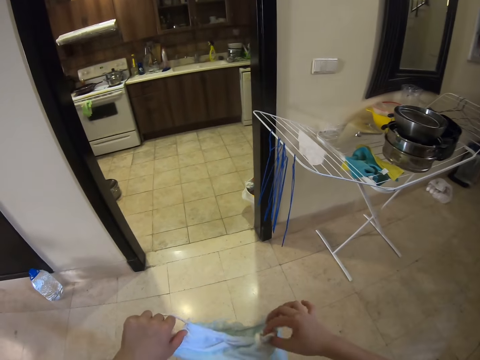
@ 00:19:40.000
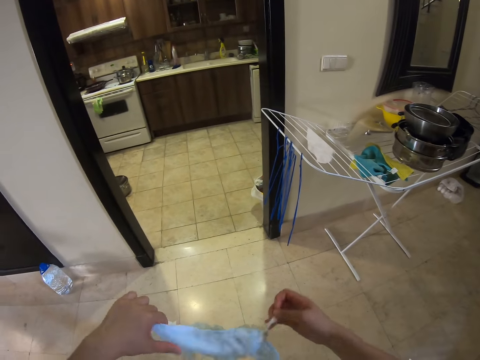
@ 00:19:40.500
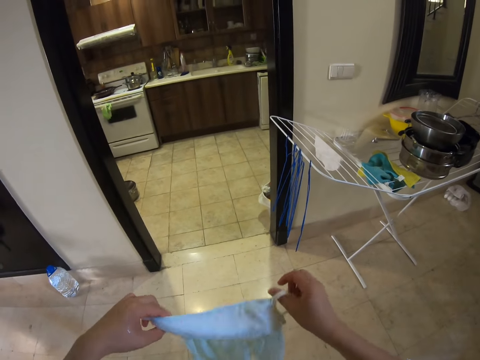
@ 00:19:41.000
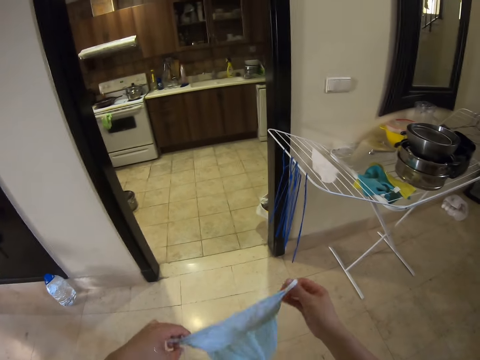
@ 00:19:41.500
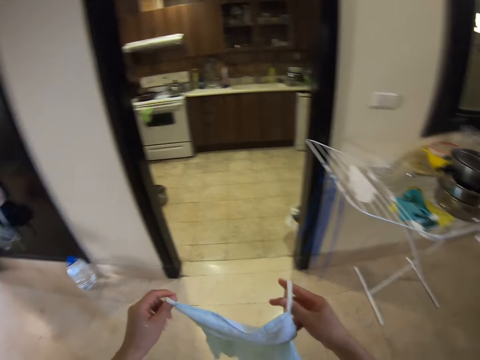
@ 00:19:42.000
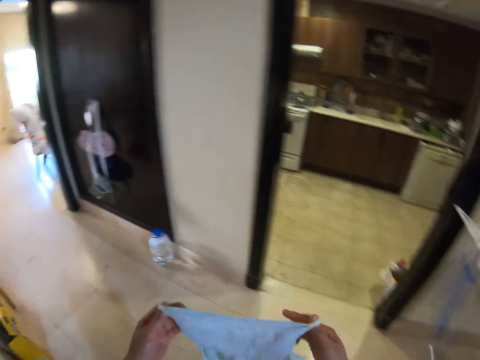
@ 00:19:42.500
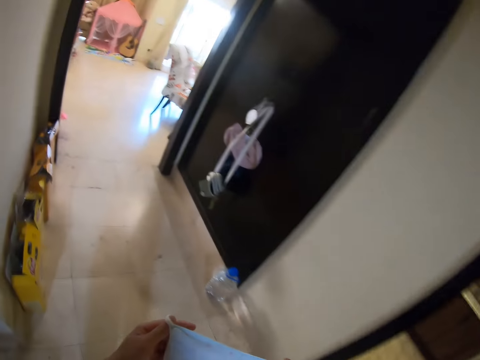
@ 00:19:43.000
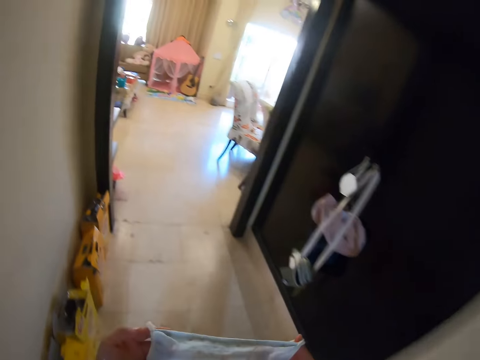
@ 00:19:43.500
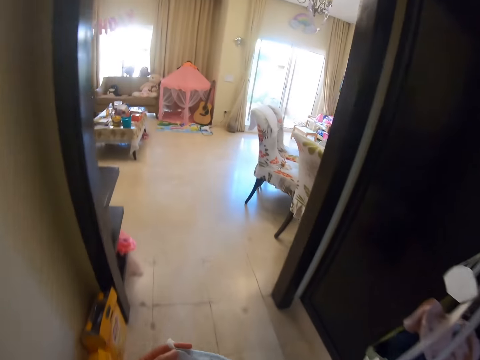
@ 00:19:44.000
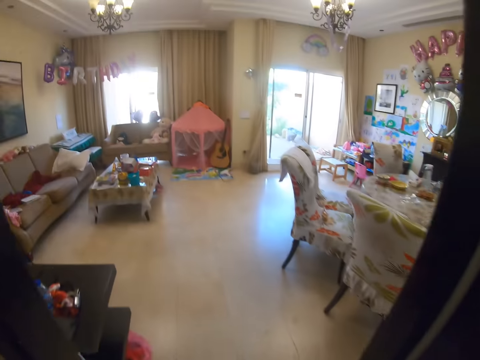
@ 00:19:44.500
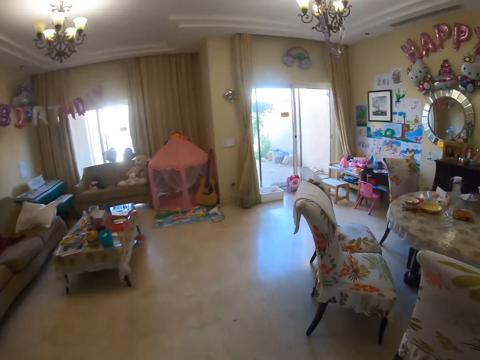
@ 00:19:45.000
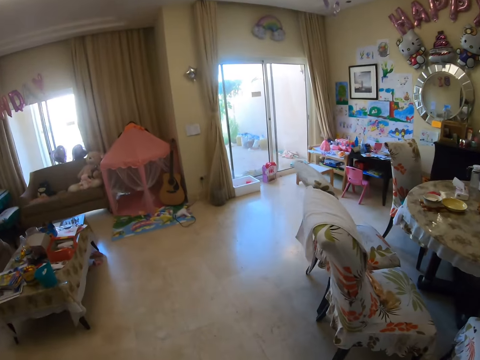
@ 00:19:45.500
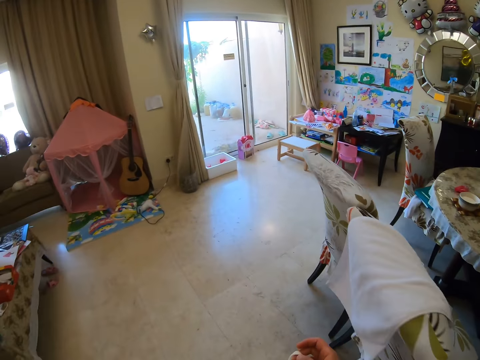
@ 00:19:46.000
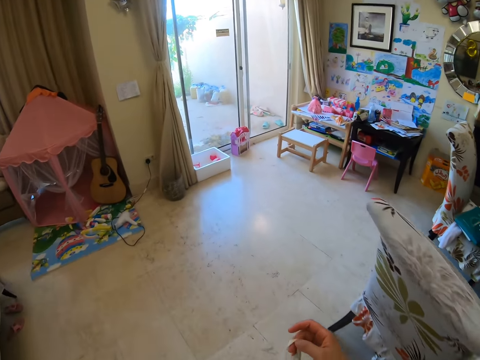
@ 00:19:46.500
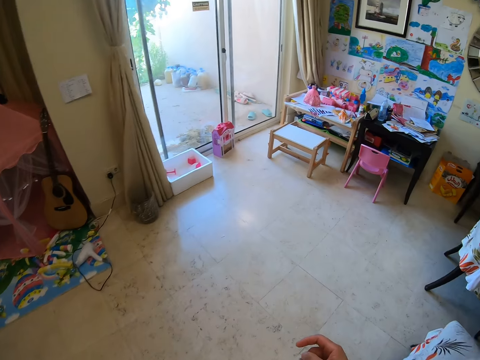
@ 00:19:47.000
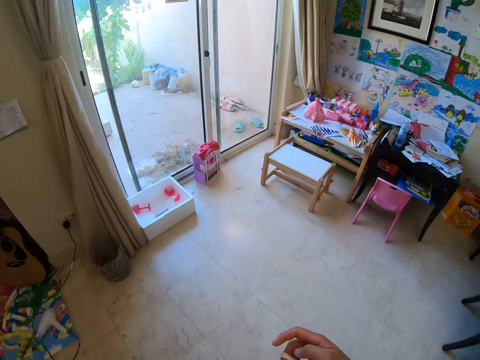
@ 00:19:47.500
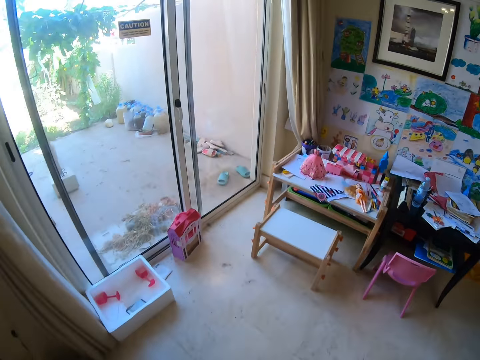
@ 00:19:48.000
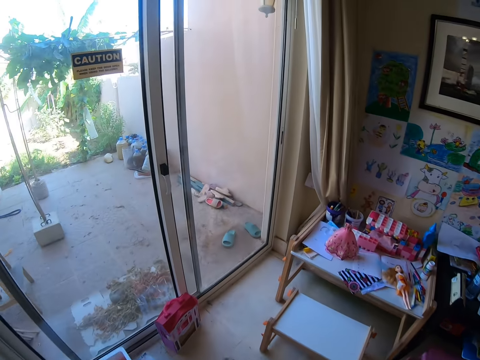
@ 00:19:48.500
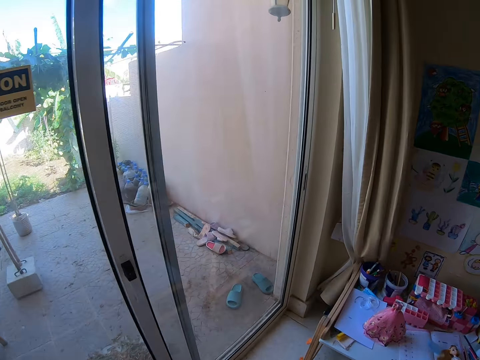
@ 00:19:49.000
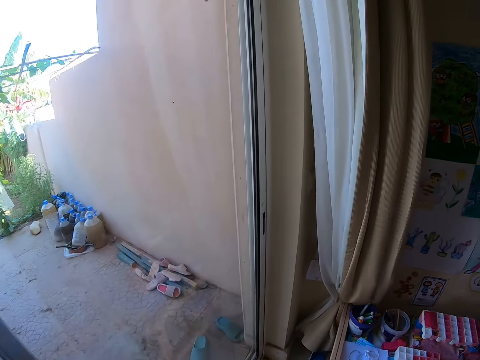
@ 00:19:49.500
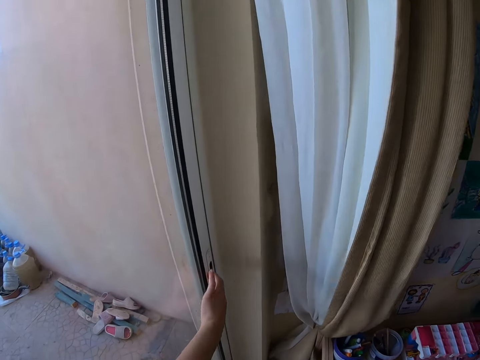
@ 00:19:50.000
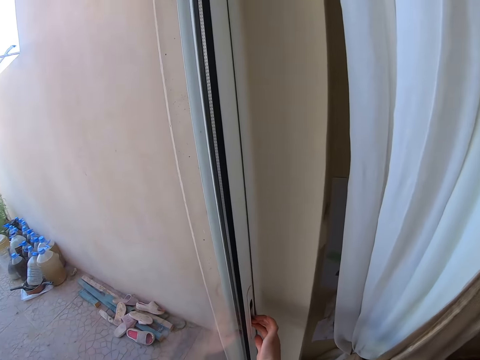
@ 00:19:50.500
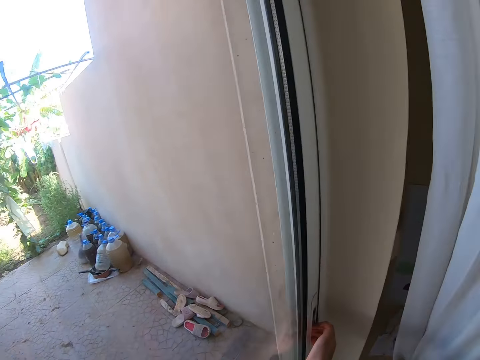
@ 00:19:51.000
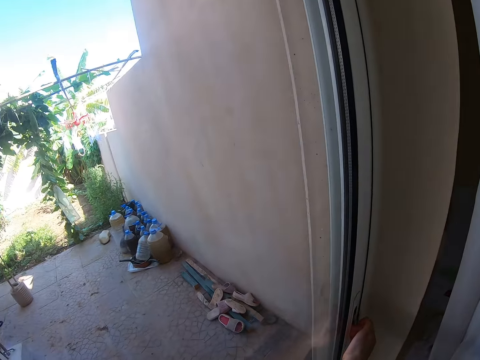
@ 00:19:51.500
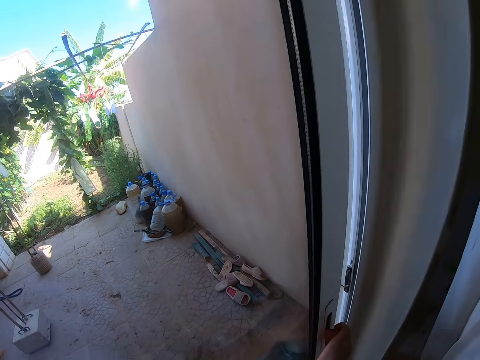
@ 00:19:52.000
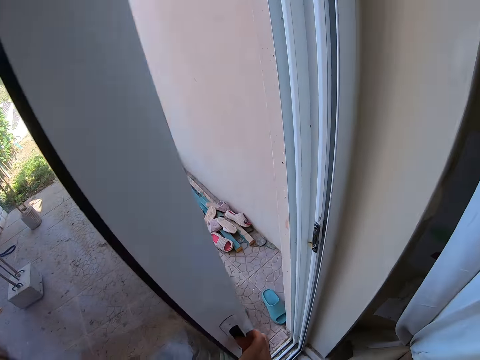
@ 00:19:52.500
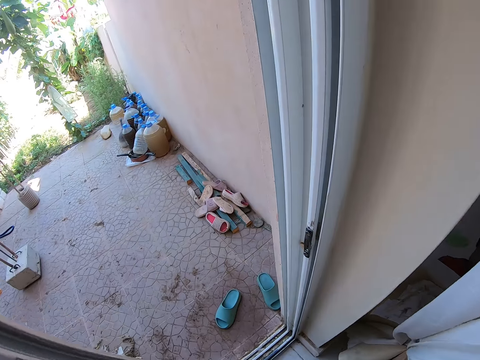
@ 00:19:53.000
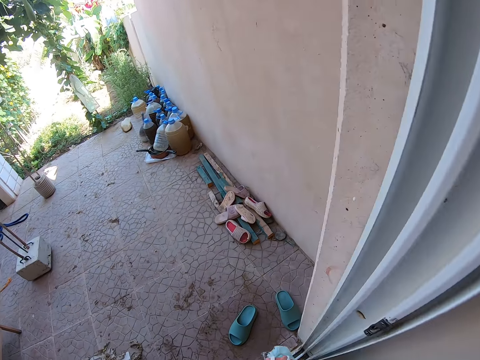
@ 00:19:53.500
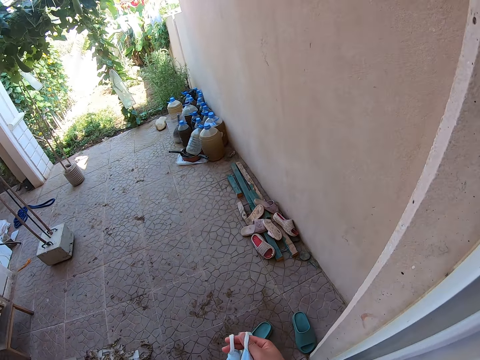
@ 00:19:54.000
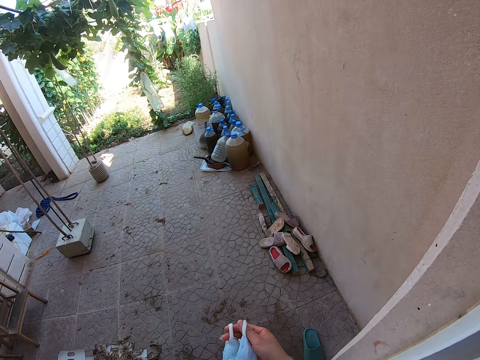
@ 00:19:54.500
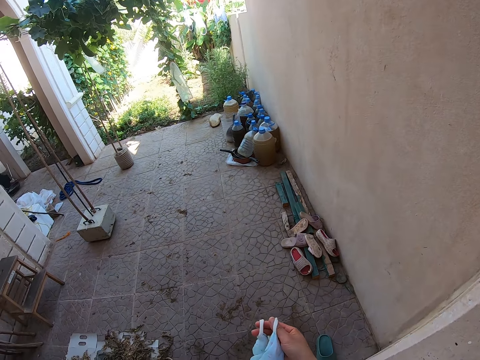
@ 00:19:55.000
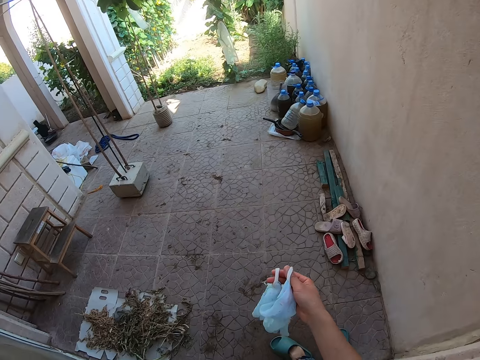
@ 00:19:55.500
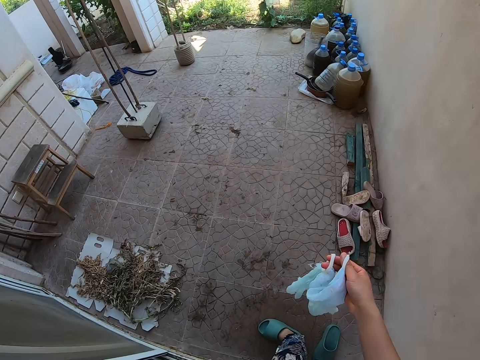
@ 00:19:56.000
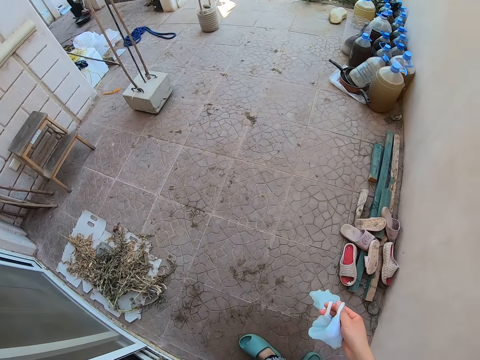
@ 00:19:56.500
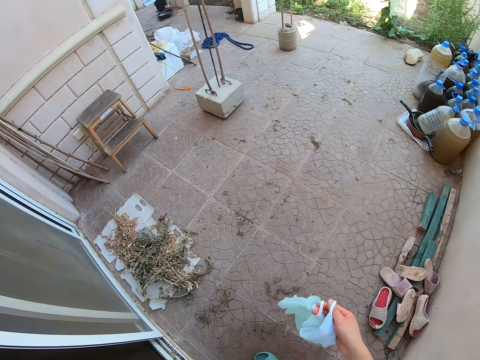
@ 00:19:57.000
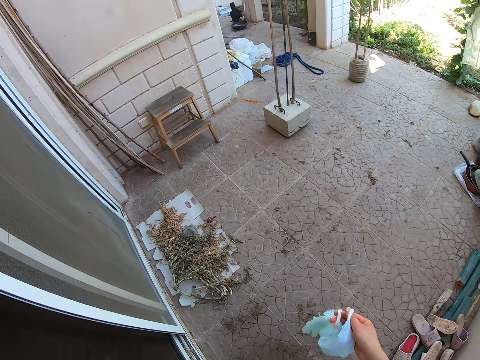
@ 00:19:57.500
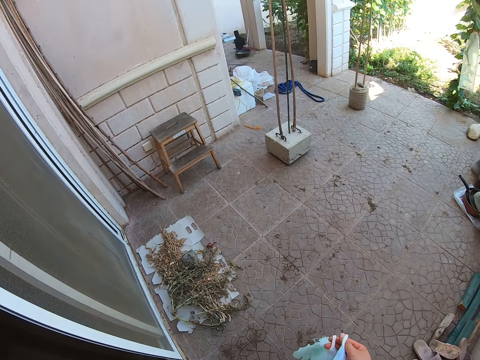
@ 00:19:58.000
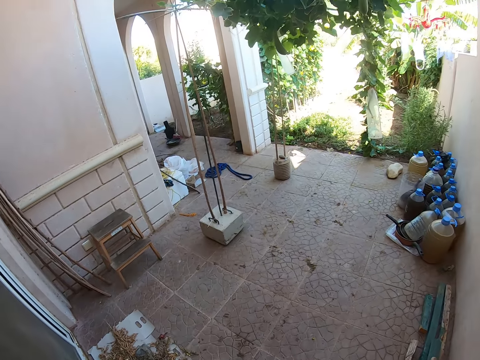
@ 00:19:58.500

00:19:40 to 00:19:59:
The camera wearer is opening wide the cloth. They are walking to the door. They are opening the door with a hand. They are walking outside around the compound.

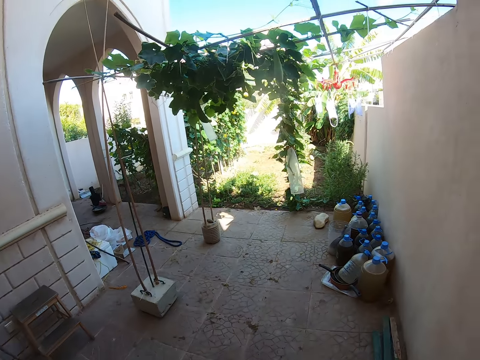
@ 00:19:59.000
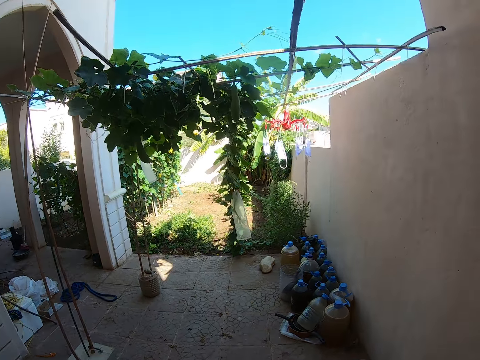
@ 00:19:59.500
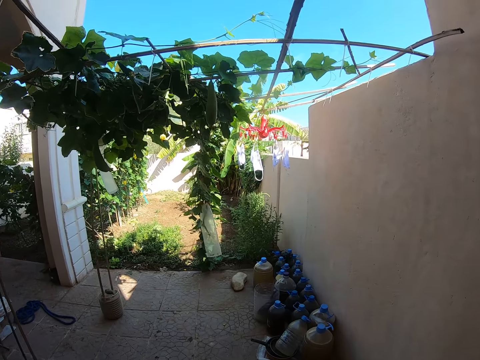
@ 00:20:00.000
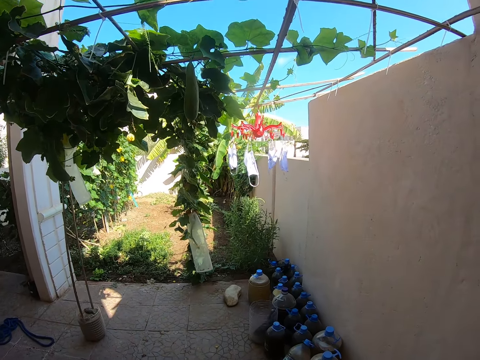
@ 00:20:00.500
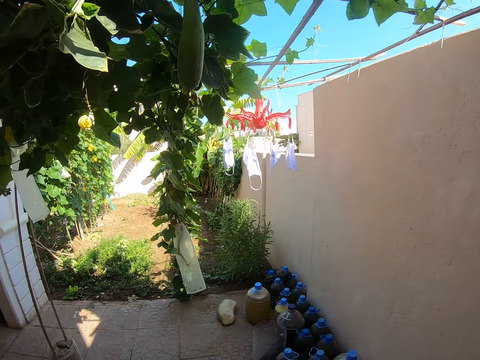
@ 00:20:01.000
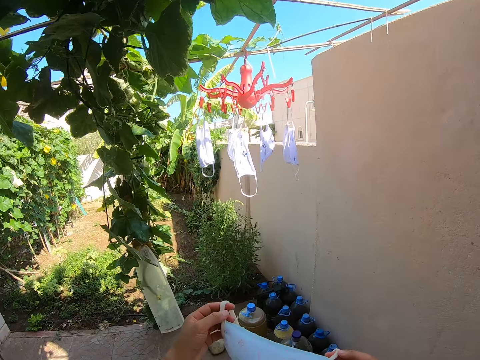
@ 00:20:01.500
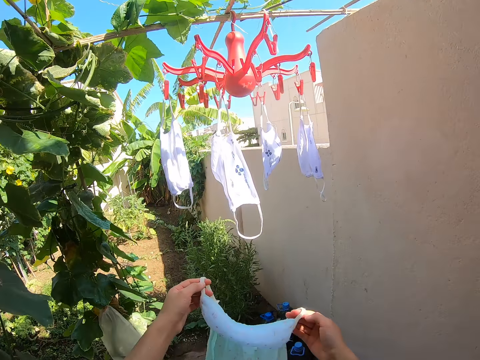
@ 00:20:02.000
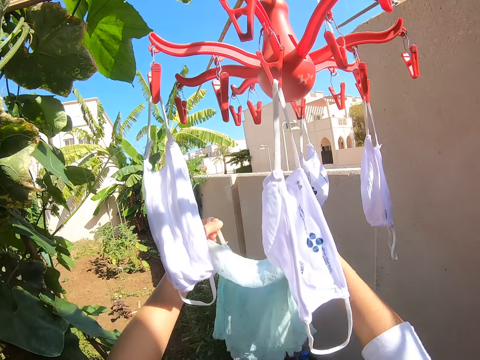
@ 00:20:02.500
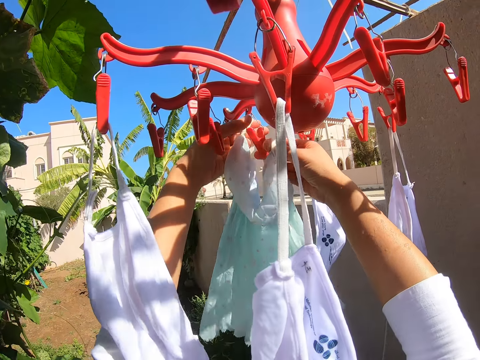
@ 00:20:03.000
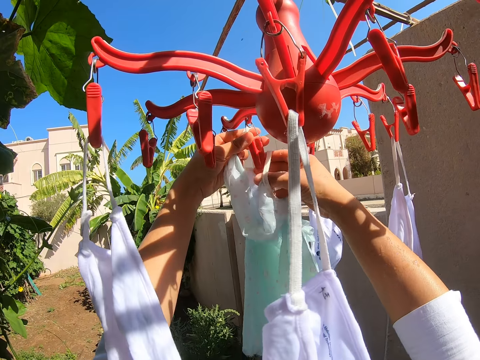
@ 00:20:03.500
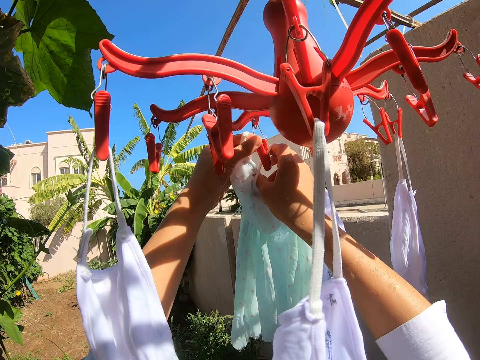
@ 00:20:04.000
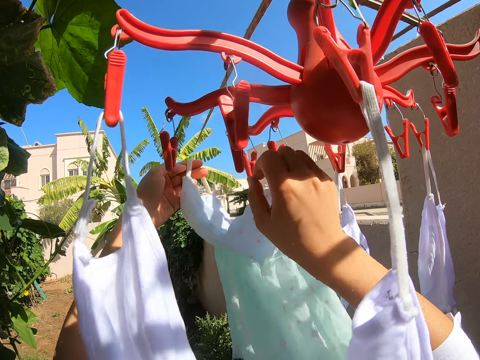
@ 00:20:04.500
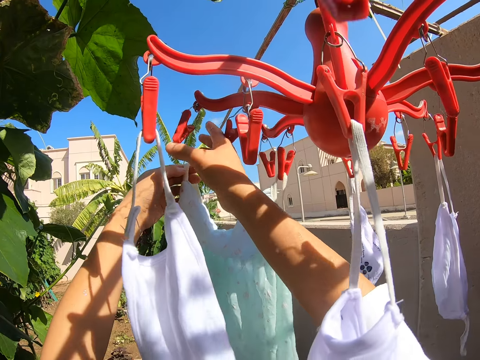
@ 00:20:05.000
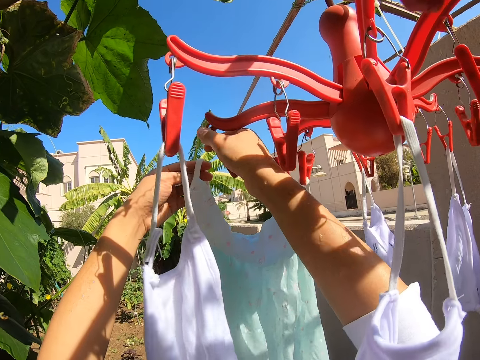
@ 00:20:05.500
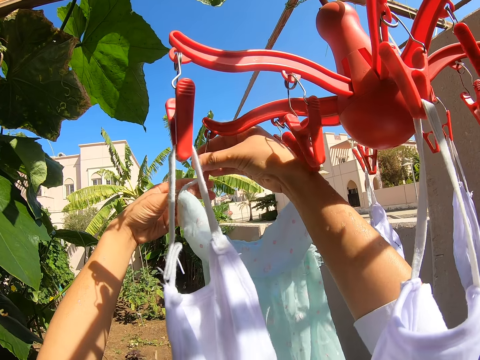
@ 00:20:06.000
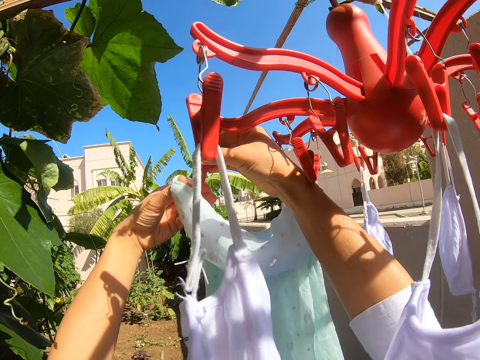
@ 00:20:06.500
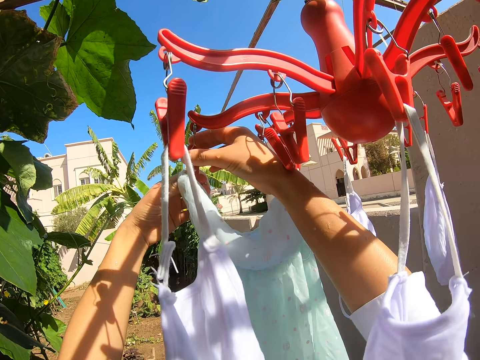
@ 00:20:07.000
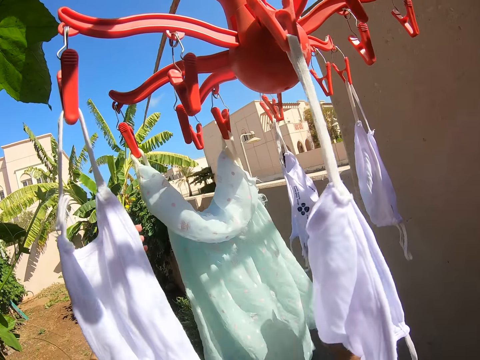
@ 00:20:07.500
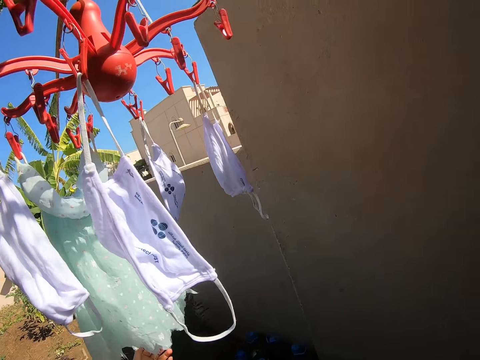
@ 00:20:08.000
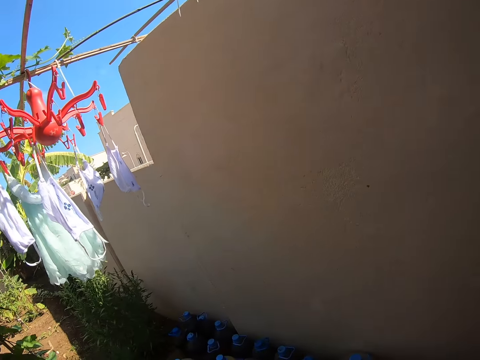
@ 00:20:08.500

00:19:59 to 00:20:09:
The camera wearer is hanging the piece of cloth on a hanger.
